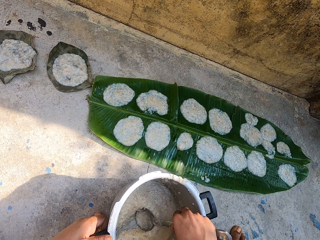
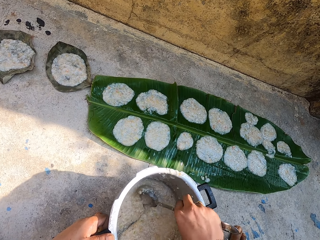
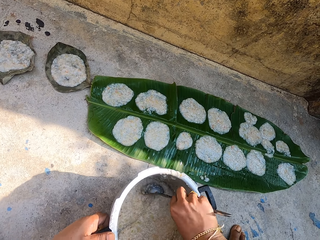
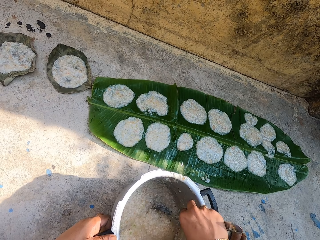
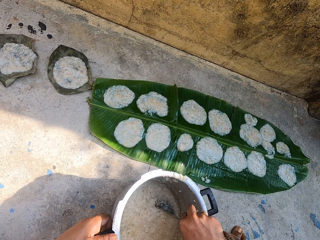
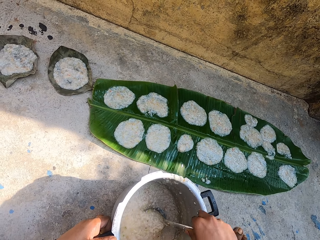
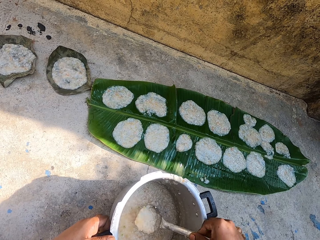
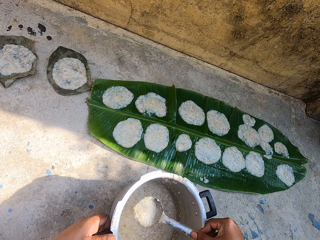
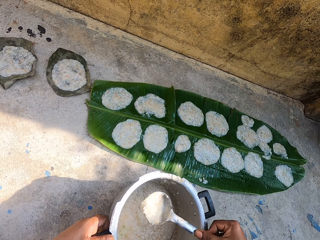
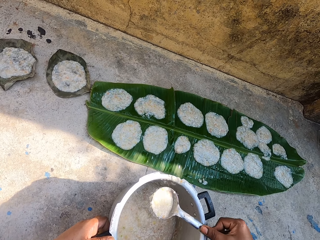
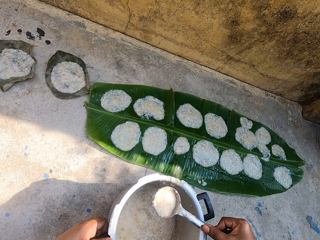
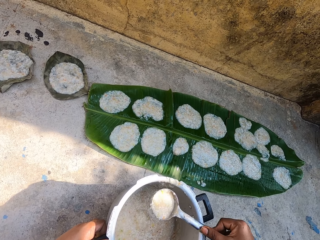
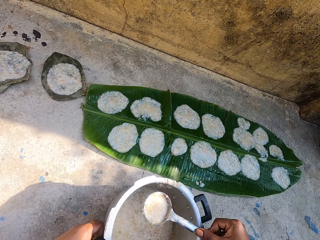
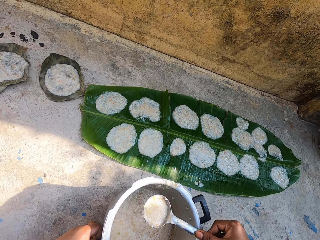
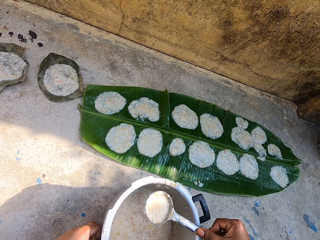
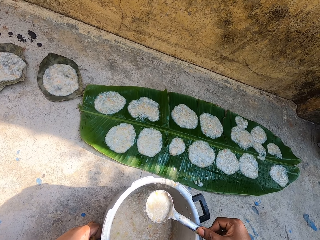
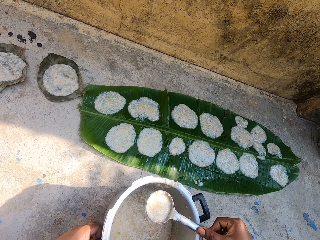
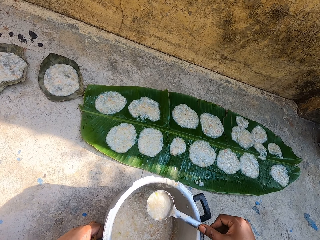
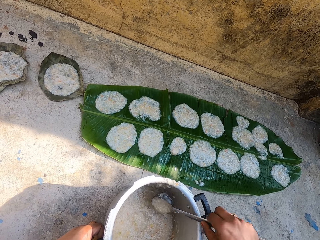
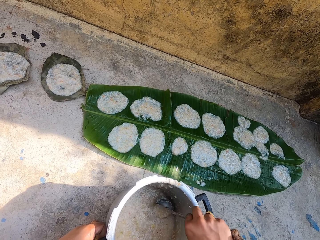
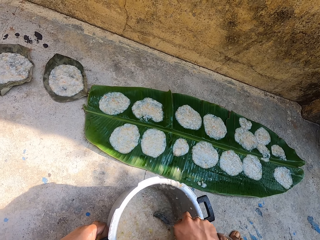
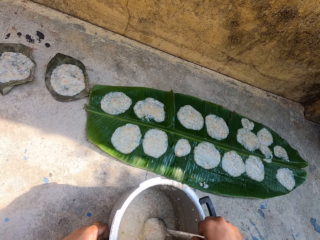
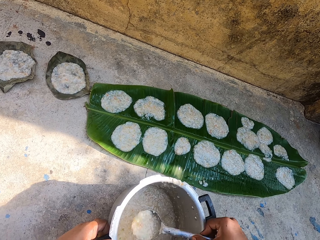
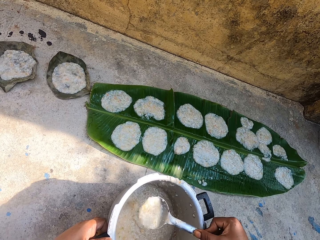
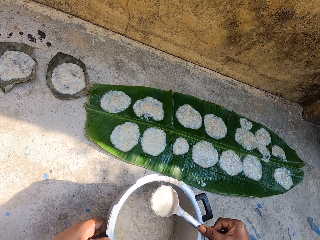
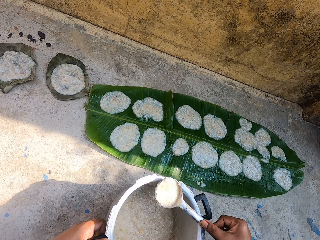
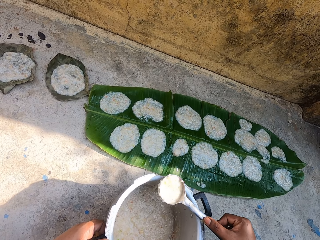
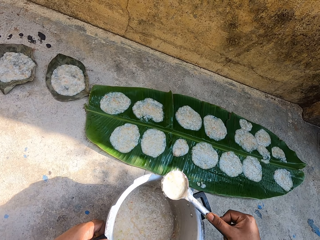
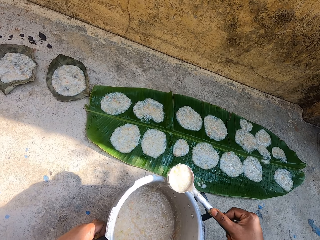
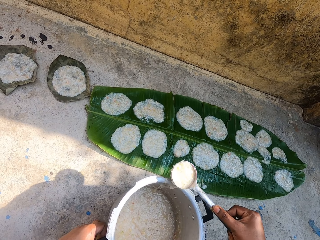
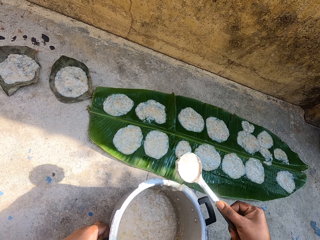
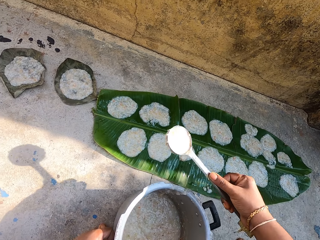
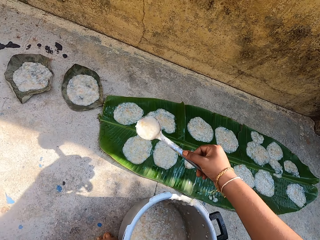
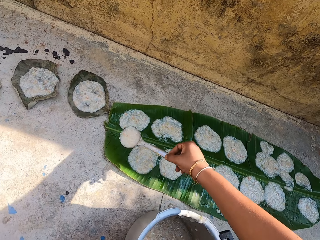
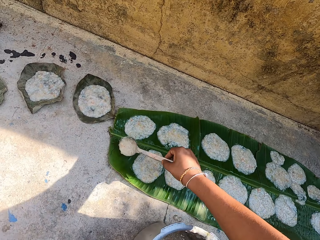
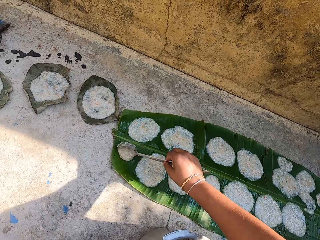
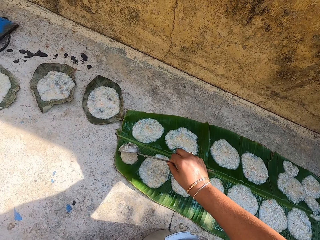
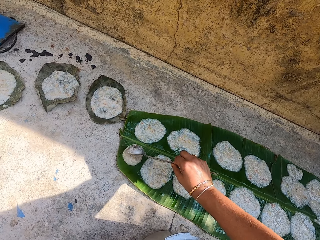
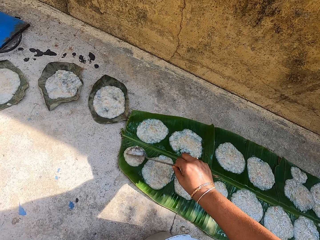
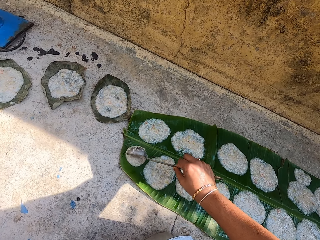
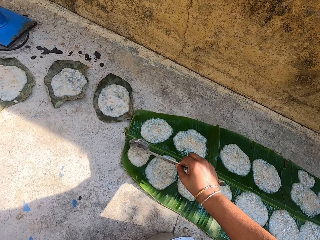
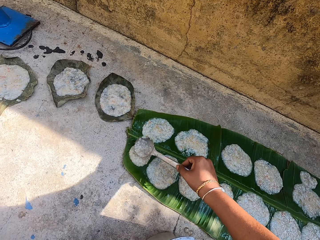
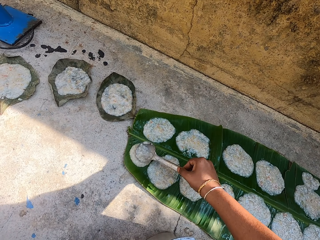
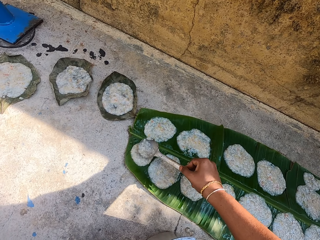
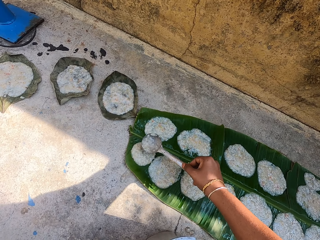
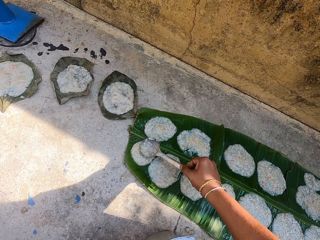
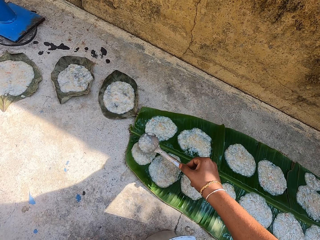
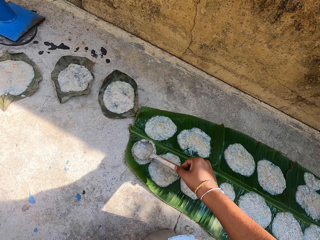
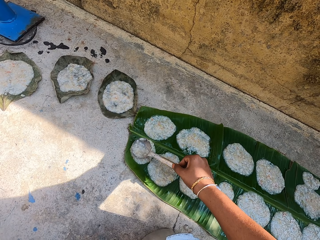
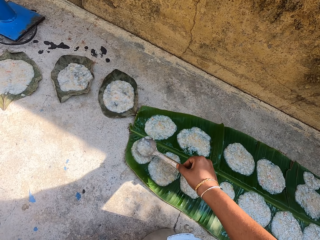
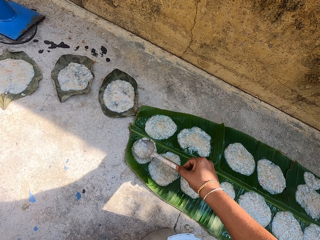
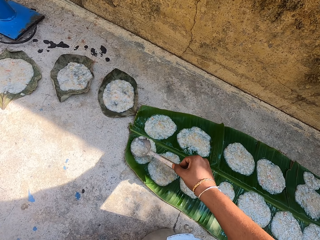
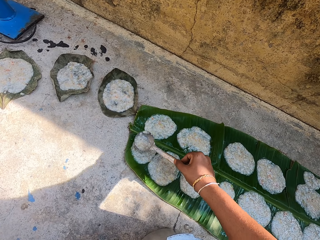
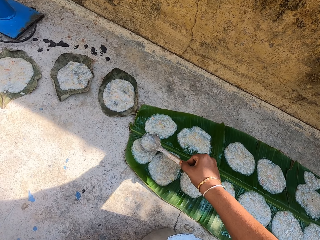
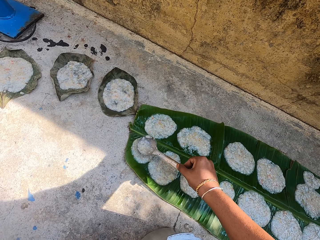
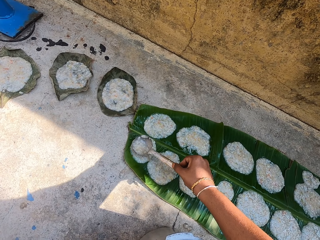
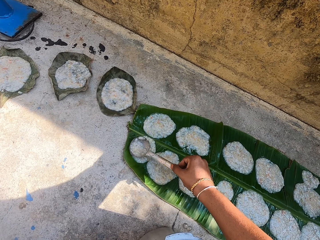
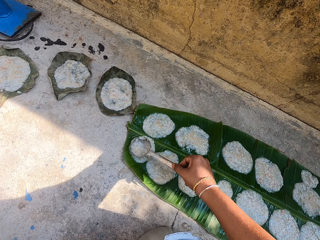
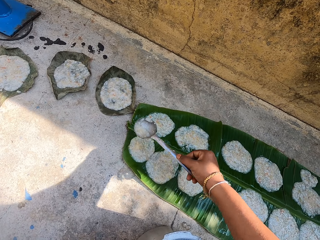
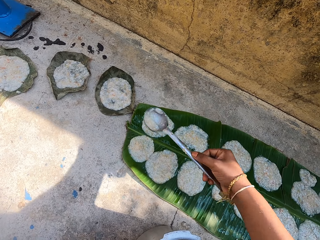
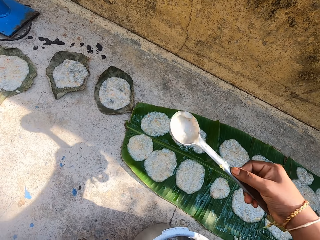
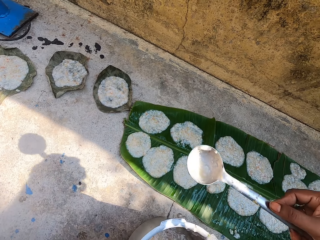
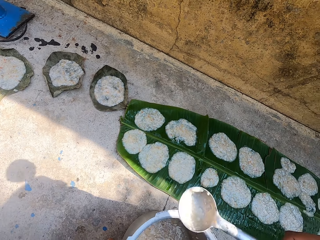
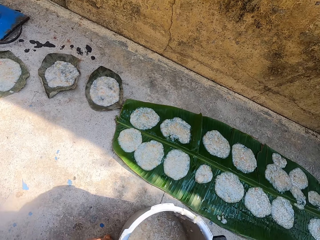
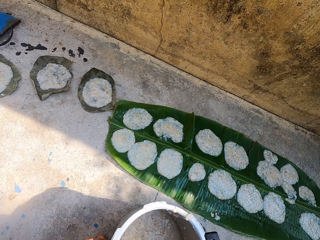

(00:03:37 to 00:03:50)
The camera wearer scoops food in the cooking pot with the stirring spoon. They rub the spoon on the cooking pot. They pour the food on a leaf on the ground. They spread the food on the leaf with the stirring spoon.

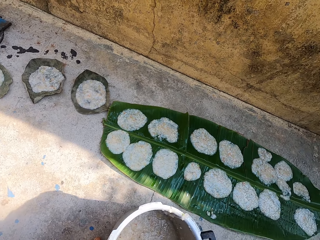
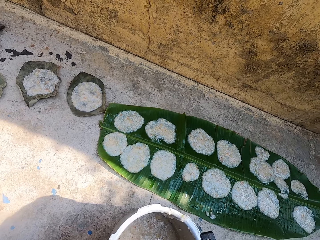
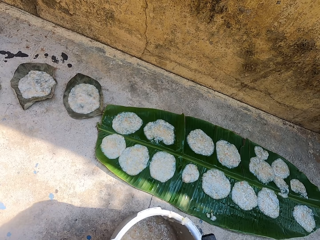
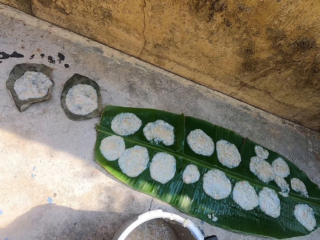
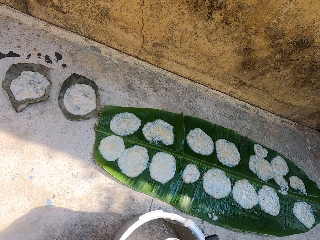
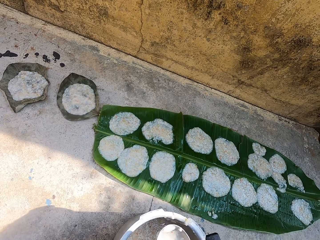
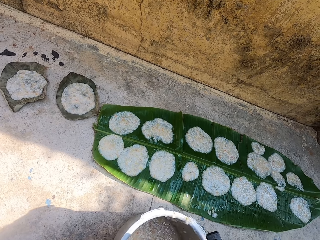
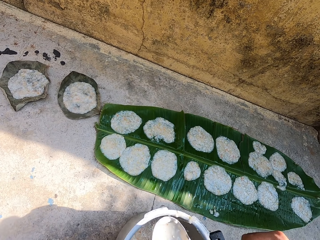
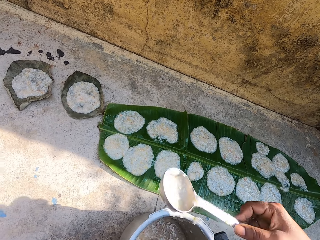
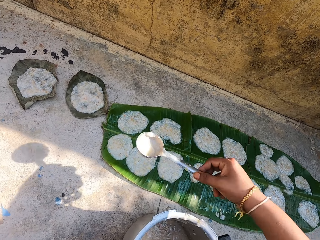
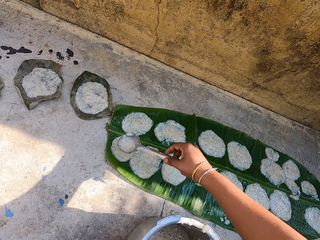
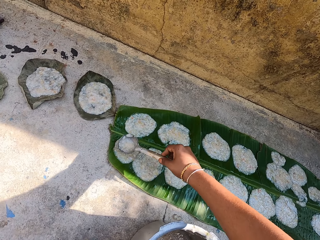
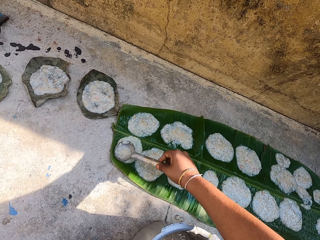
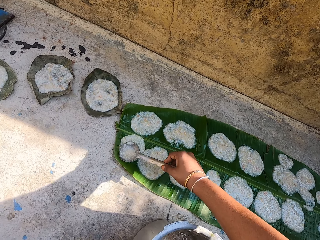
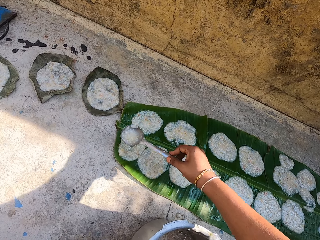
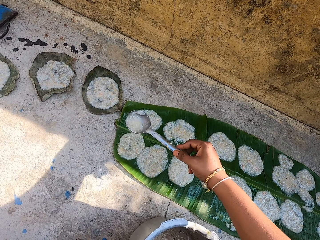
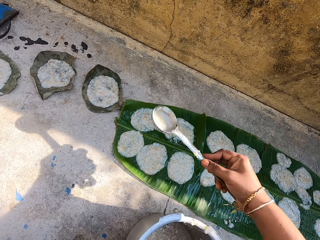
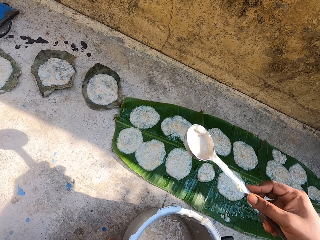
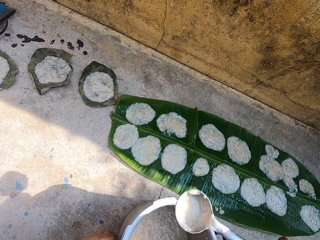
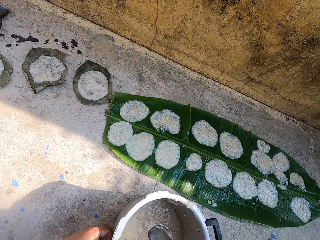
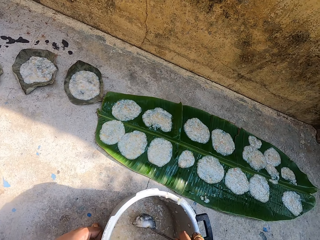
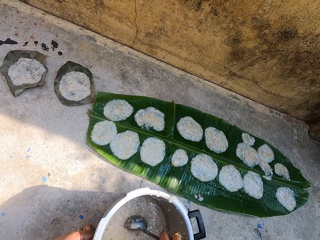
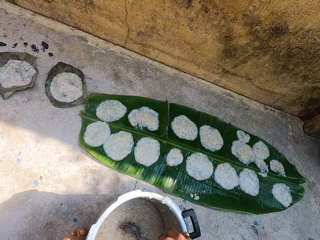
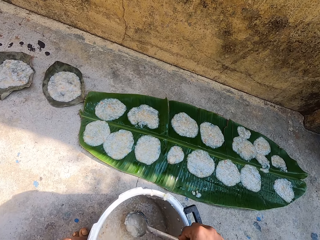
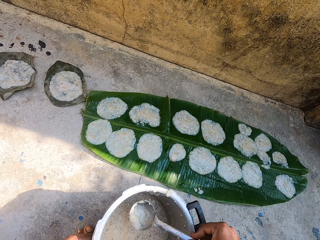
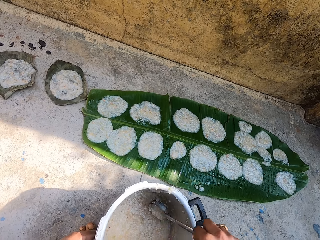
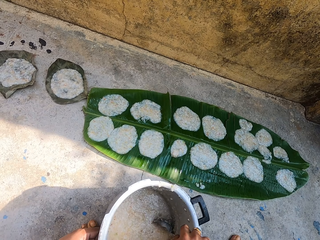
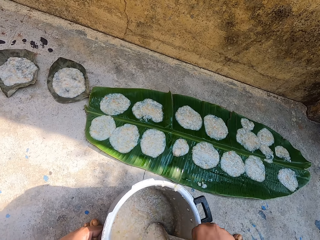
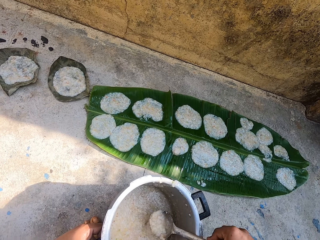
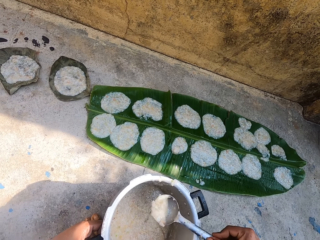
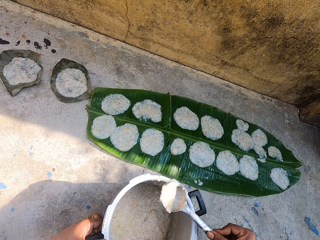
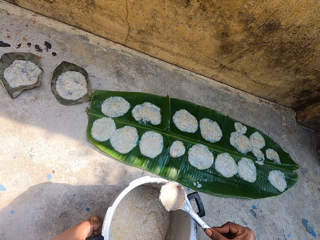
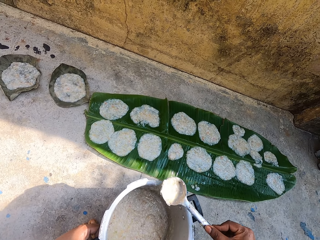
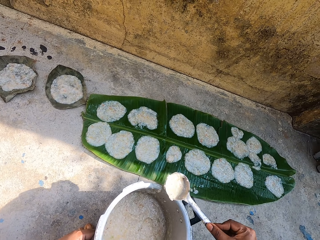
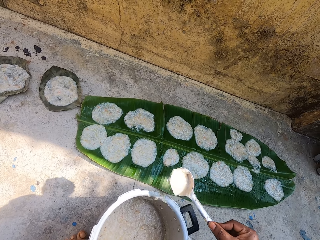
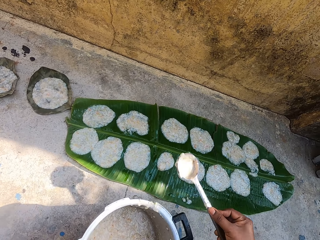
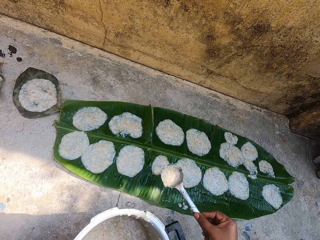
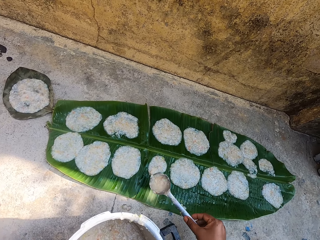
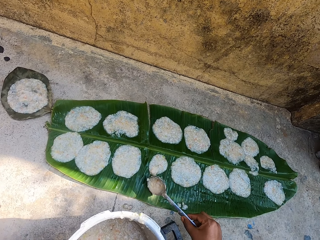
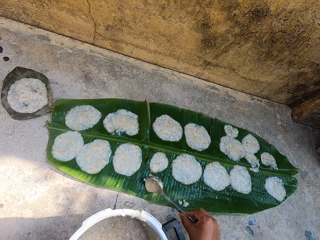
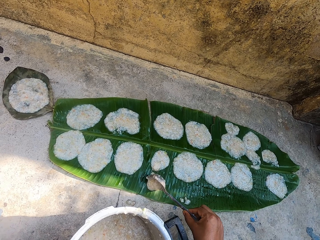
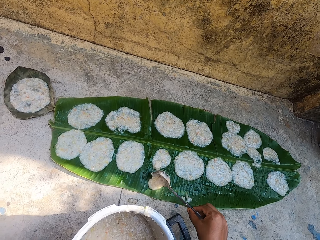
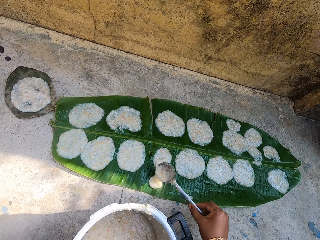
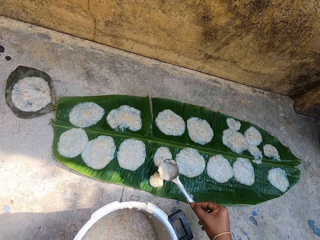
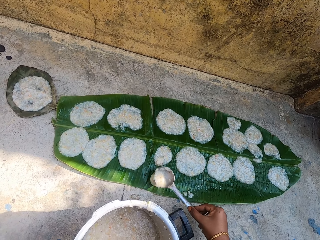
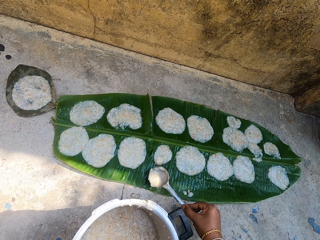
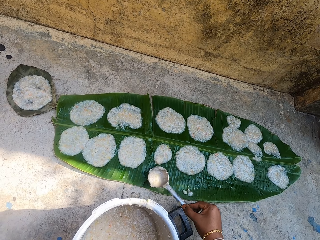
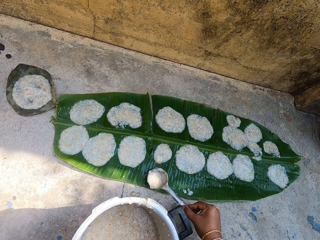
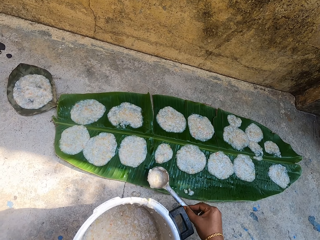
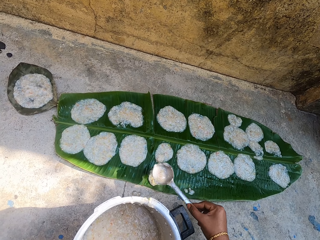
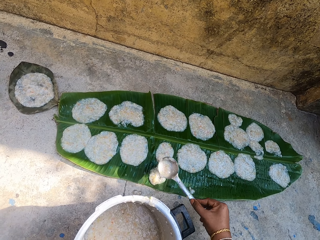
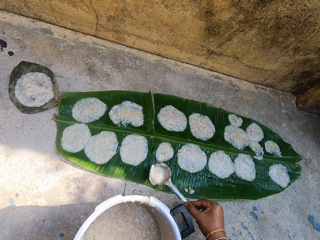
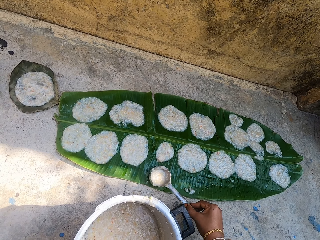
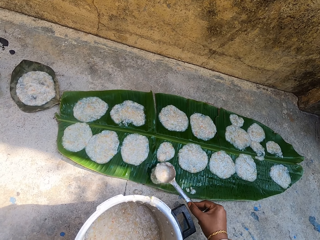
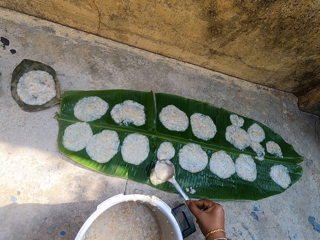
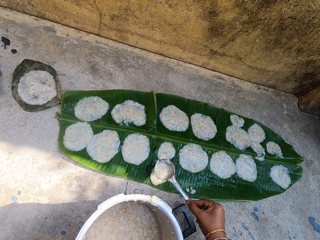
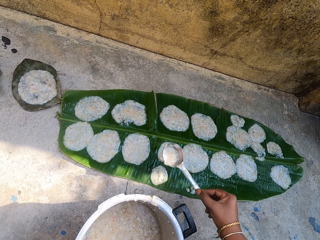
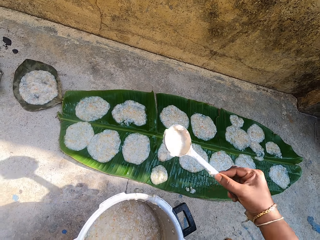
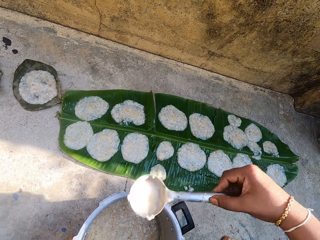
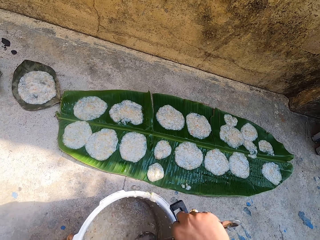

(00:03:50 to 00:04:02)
The camera wearer scoops food in the cooking pot with the stirring spoon. They rub the spoon on the cooking pot. They pour the food on a leaf on the ground. They spread the food on the leaf with the stirring spoon.
